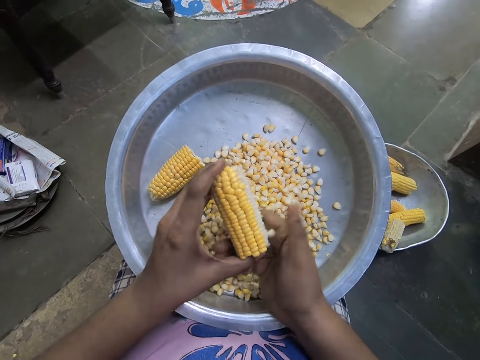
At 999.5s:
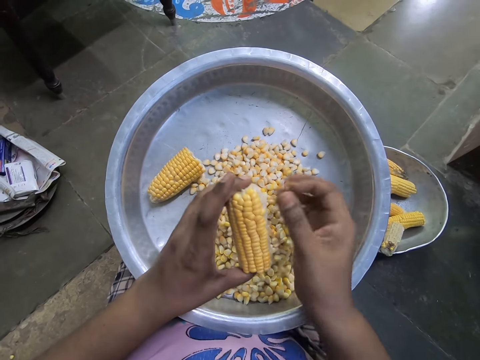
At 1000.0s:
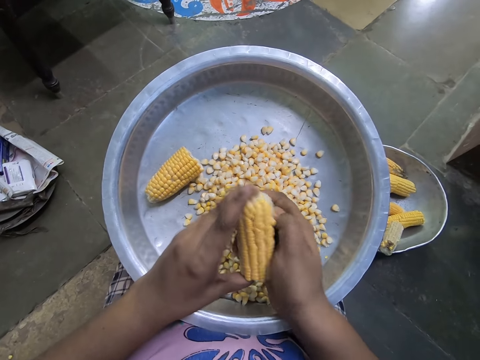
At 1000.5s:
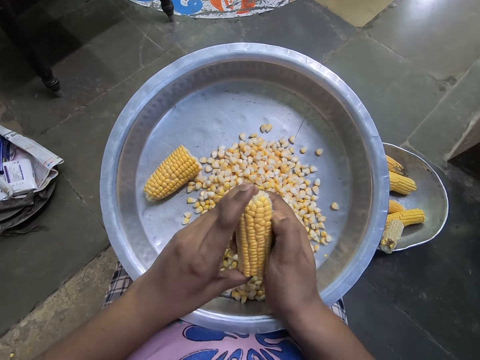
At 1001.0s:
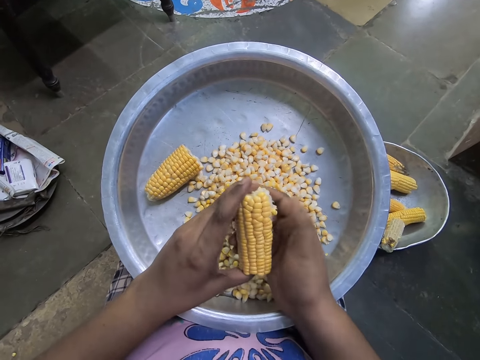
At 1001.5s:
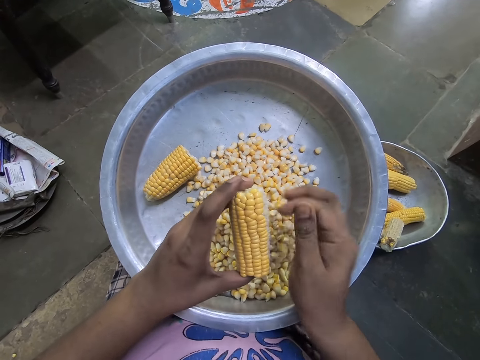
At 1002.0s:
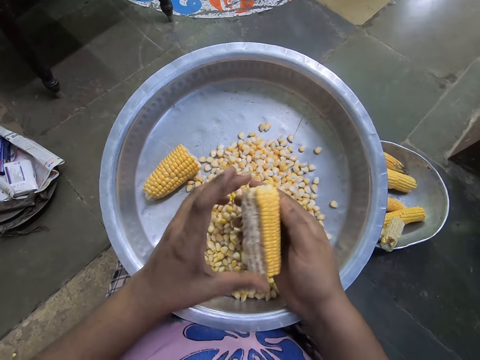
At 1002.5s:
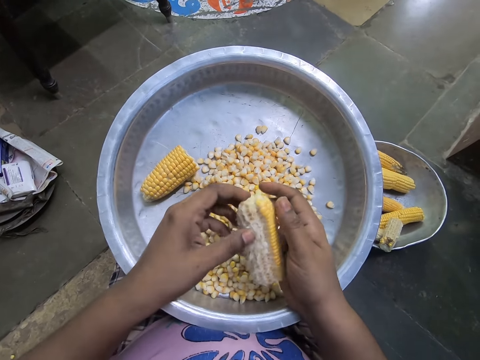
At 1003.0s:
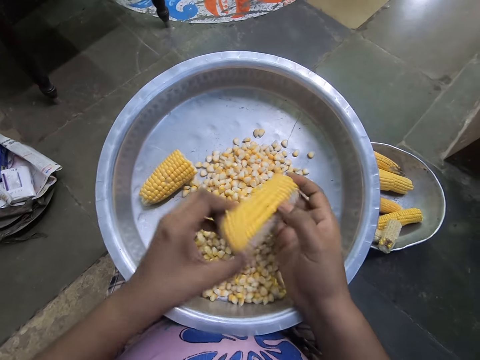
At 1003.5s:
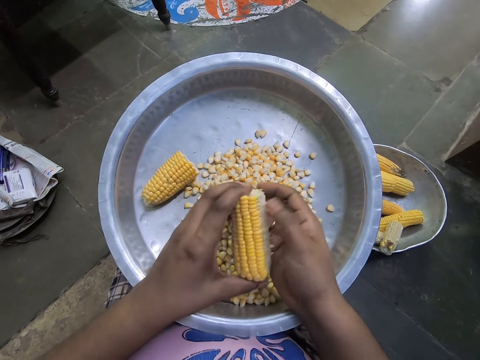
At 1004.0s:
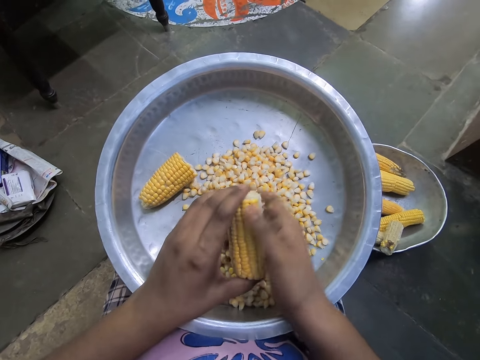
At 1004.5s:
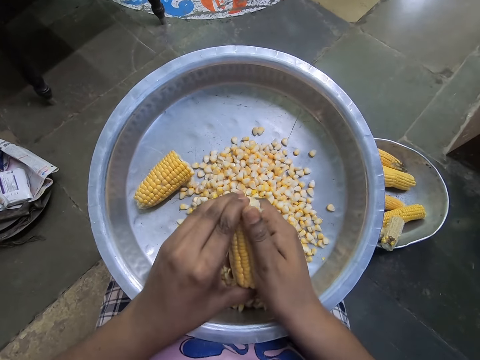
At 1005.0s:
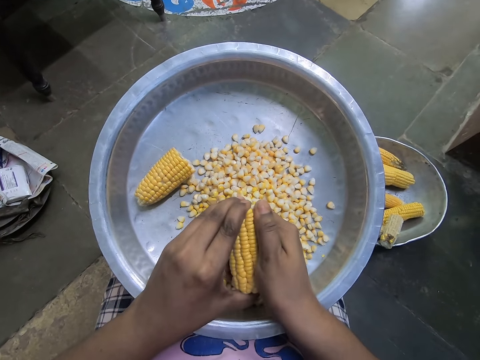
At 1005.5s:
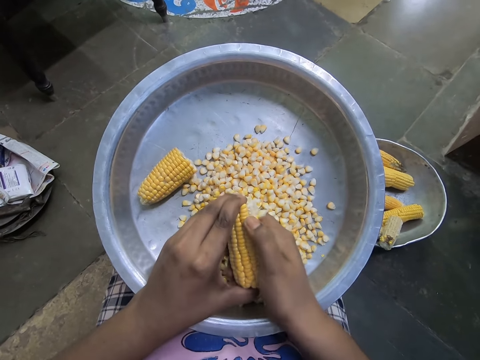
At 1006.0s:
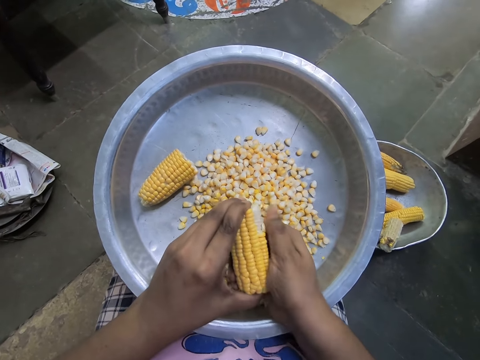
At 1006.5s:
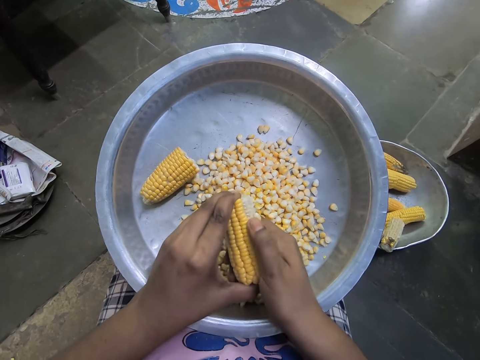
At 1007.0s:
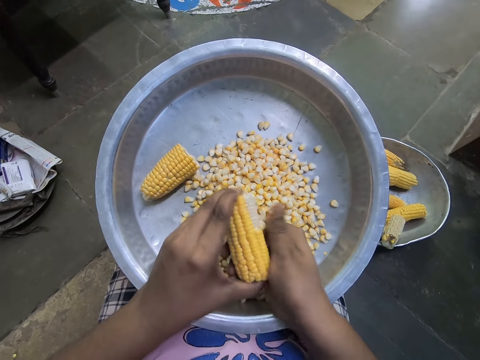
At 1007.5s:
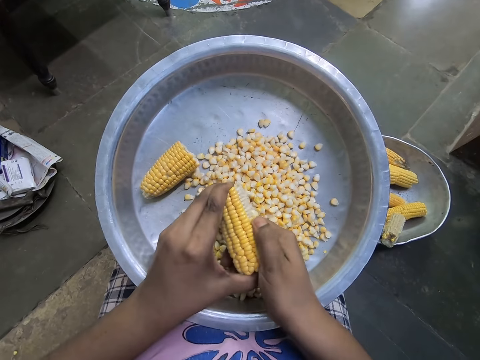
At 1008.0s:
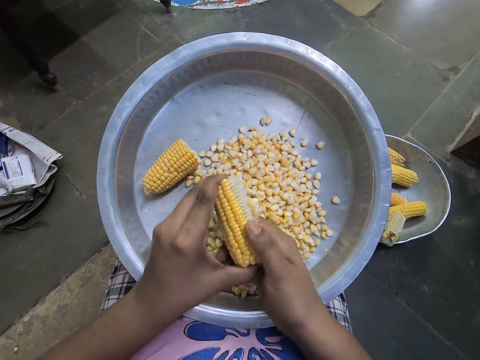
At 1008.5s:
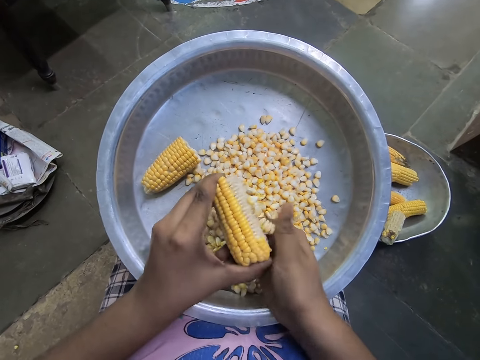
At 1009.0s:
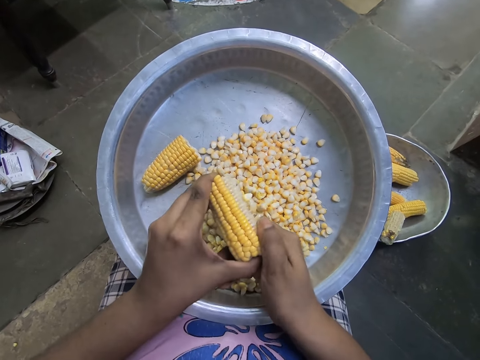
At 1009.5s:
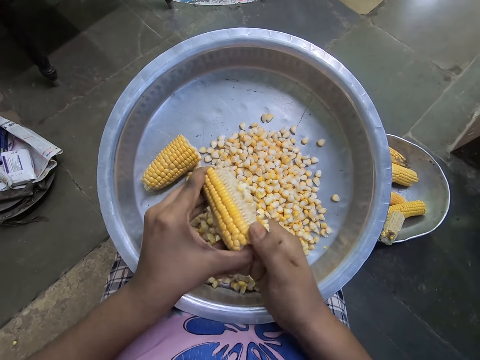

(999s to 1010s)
The camera wearer rotates the corncob in her hands. She shells corn from the corncob into the stainless tray on her lap with her right hand.

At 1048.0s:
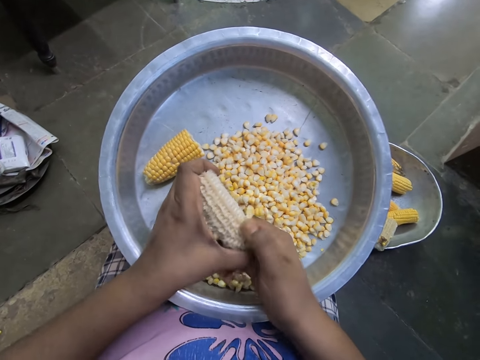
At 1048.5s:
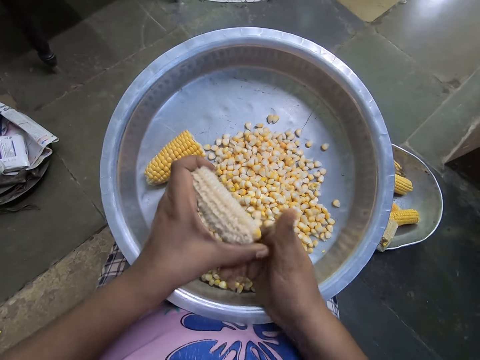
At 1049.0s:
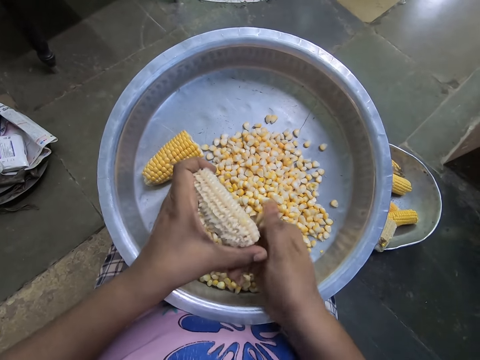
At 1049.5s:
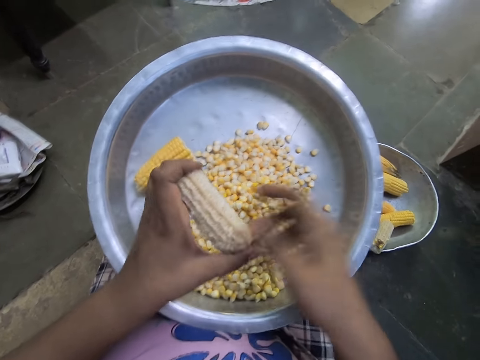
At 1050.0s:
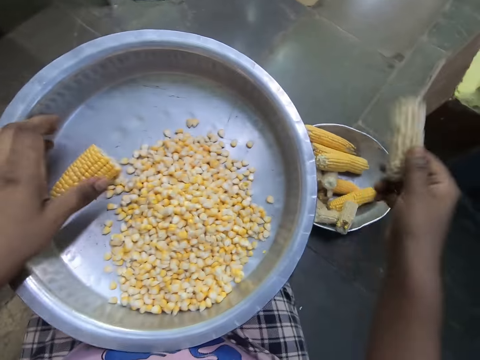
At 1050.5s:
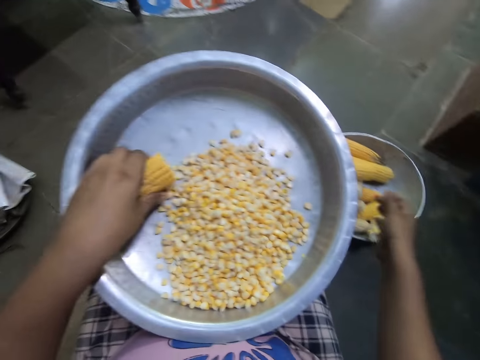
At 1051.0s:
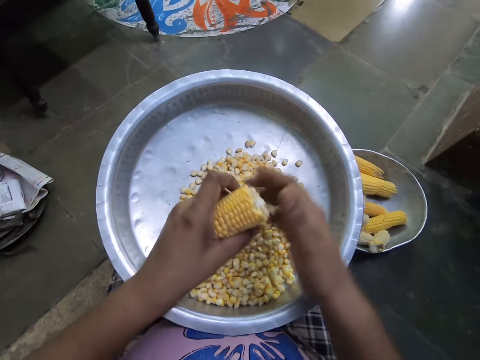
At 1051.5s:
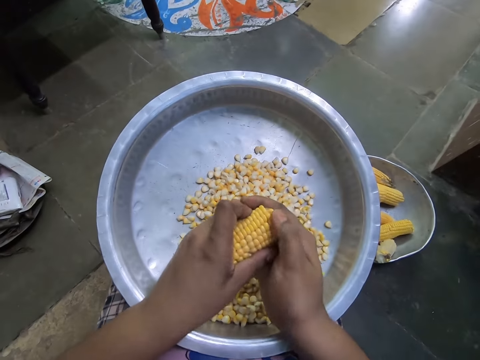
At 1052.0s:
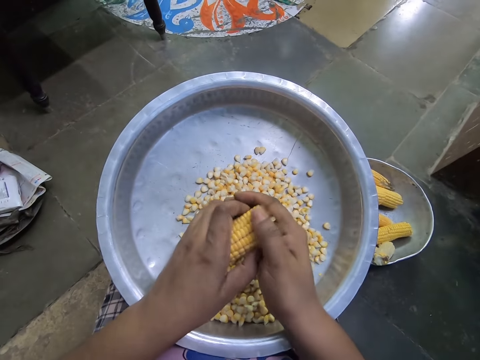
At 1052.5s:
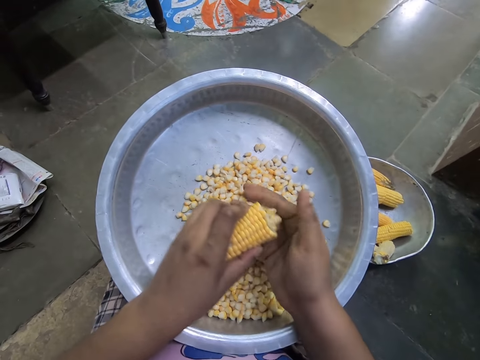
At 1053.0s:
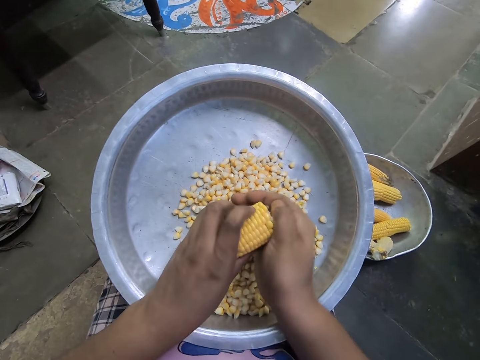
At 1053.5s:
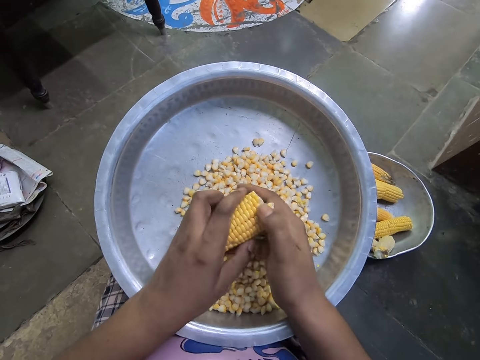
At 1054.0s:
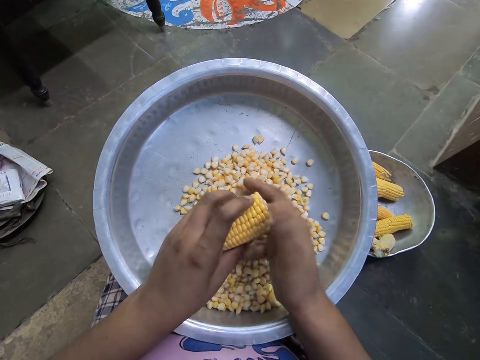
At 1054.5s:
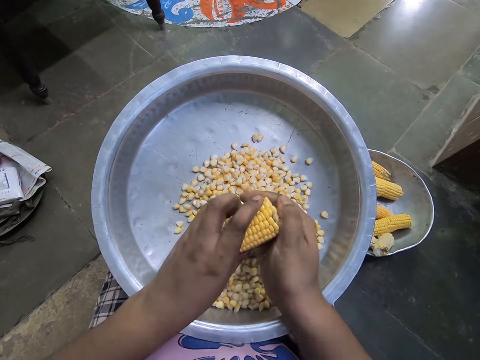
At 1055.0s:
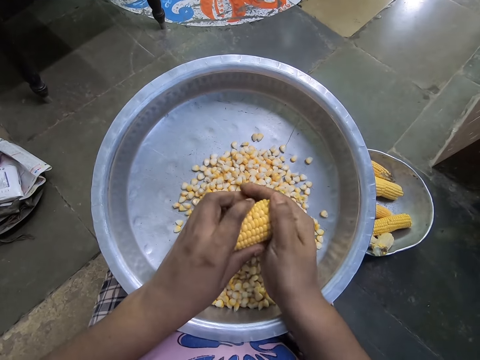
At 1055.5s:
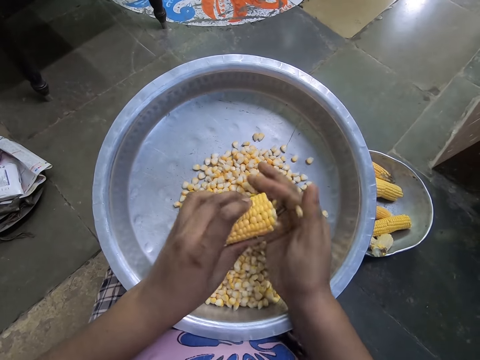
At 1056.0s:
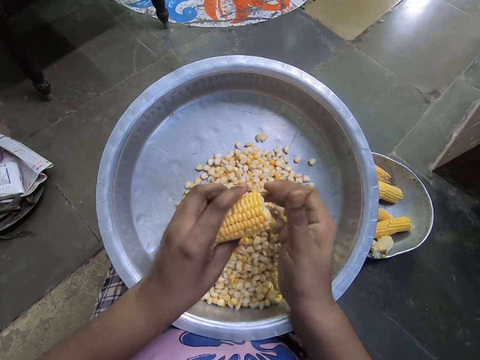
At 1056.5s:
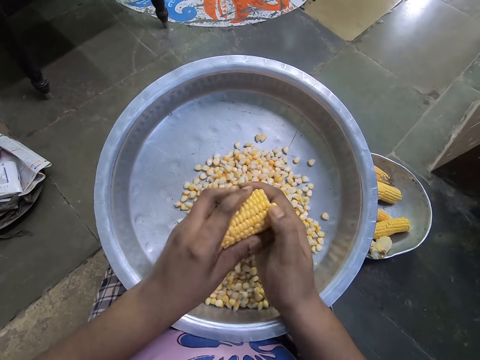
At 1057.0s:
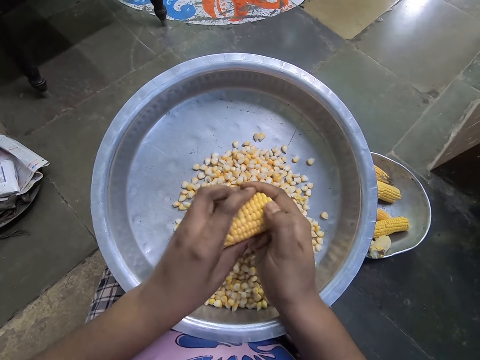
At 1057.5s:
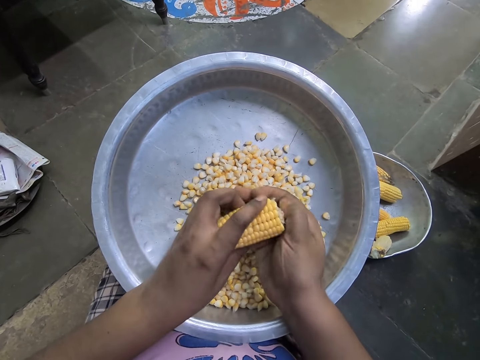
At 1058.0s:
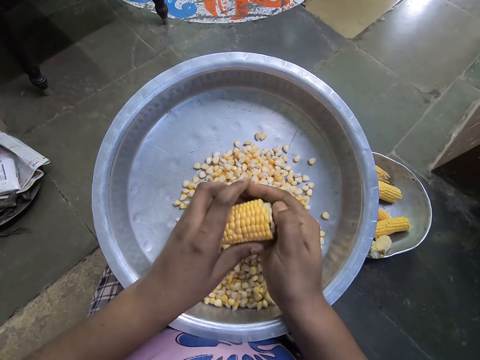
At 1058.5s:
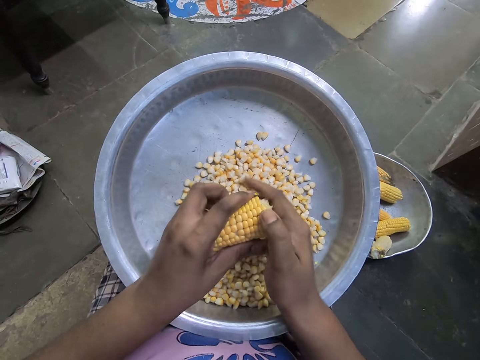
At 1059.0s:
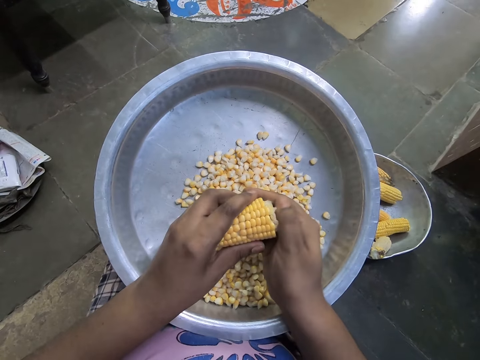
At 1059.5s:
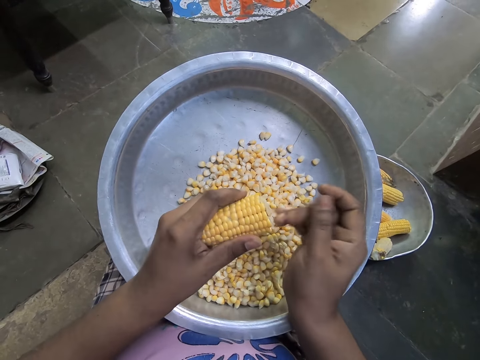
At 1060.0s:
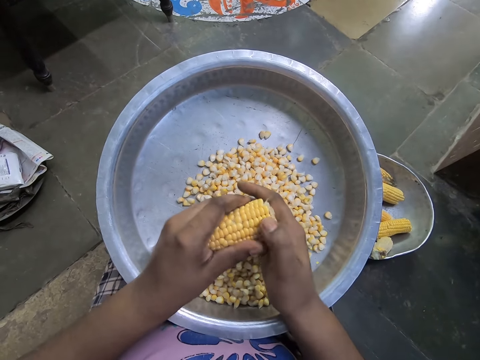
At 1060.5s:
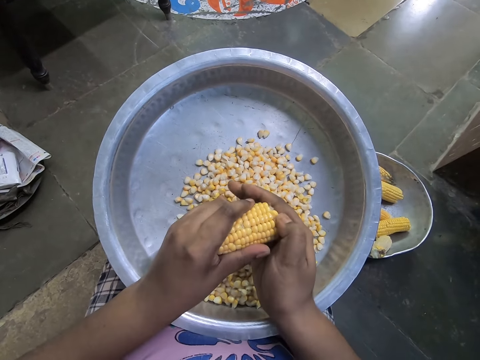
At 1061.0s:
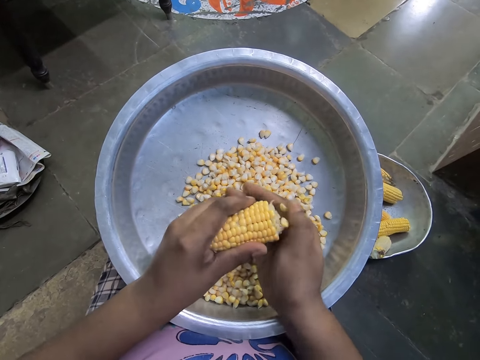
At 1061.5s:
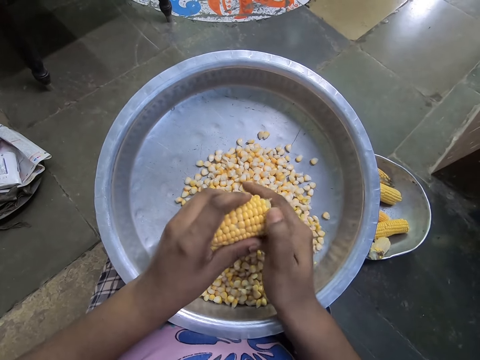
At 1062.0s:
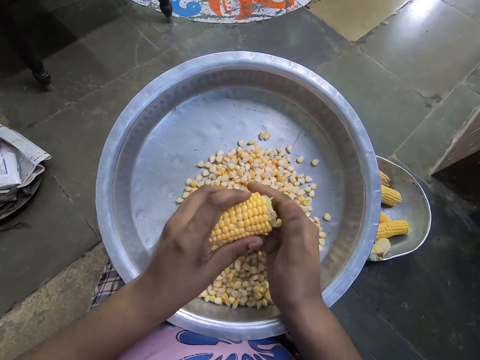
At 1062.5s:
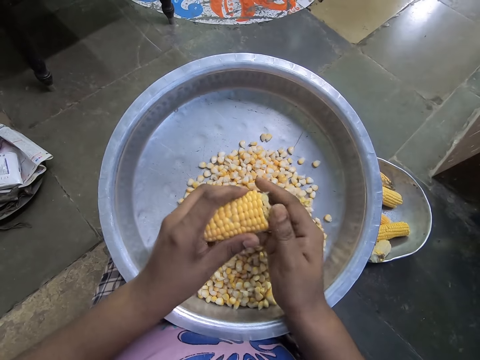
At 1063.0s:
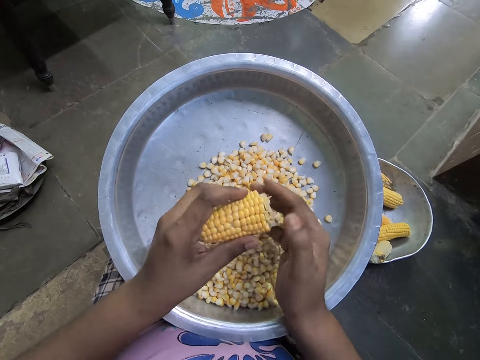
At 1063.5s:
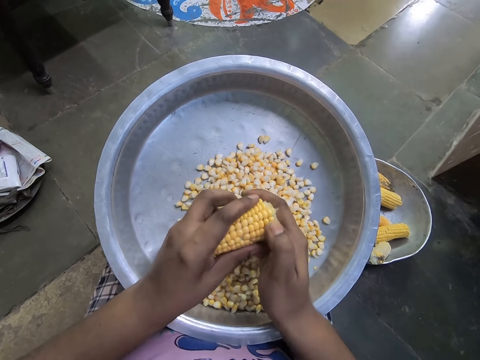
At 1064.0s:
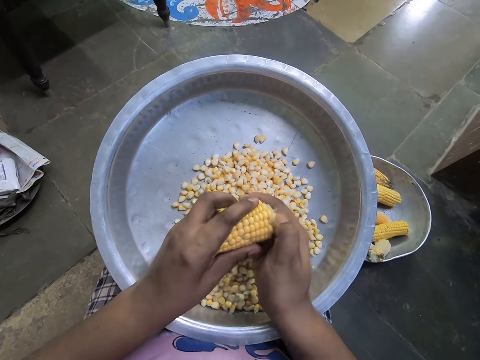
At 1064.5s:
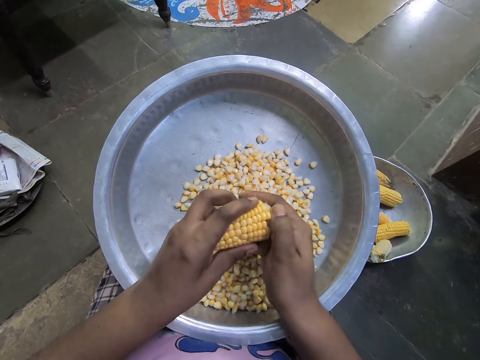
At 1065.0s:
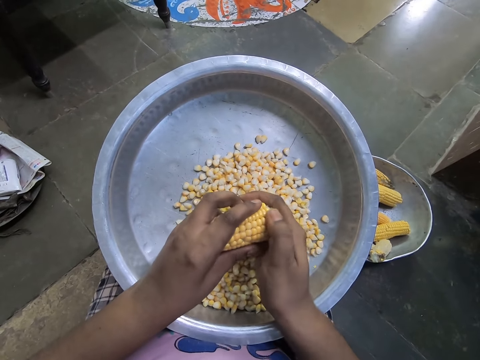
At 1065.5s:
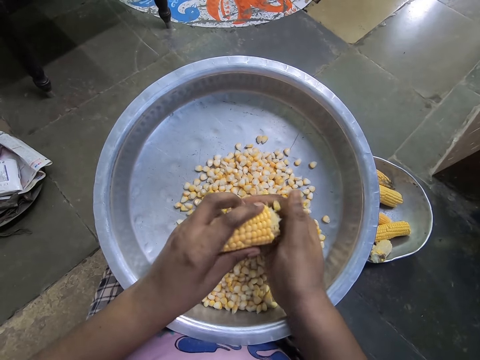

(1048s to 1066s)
The camera wearer passes the corncob husk from her left hand to her right hand. She drops the corncob husk on the bowl of corncobs on the ground with her right hand. She picks up a corncob from the stainless tray on her lap with her left hand. She rotates the corncob in her hands and shells corn from the corncob into the stainless tray on her lap with her right hand.
